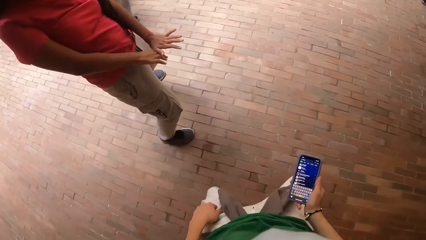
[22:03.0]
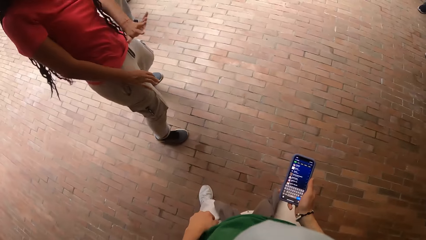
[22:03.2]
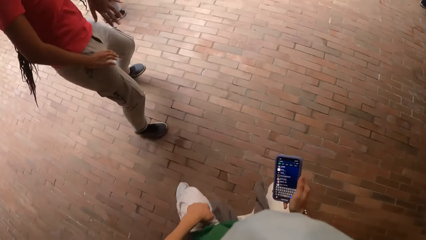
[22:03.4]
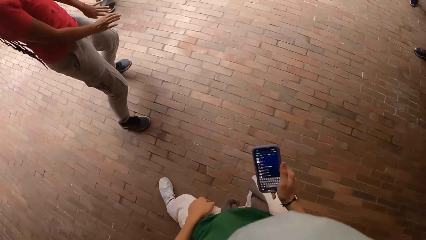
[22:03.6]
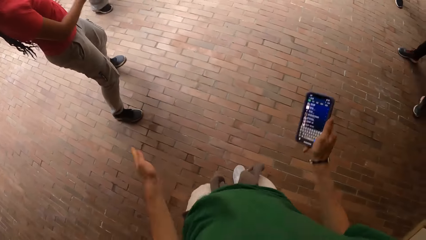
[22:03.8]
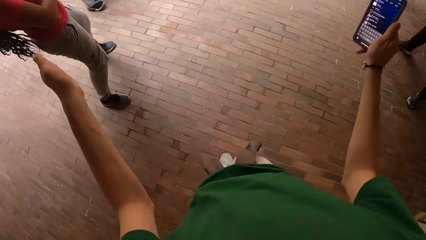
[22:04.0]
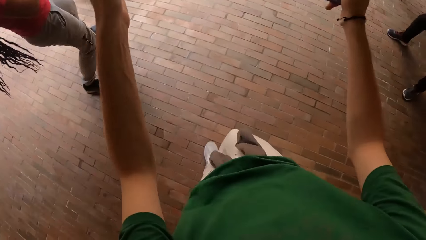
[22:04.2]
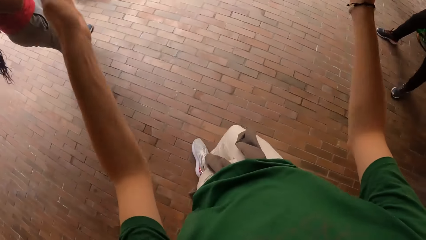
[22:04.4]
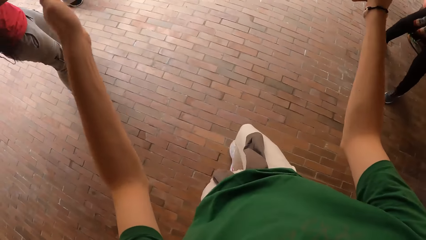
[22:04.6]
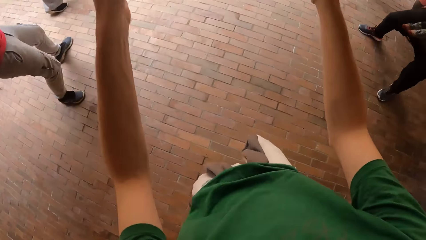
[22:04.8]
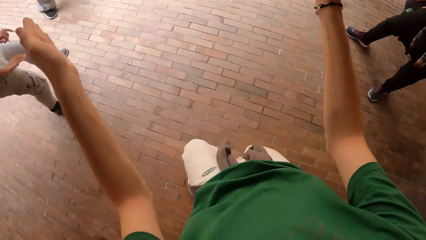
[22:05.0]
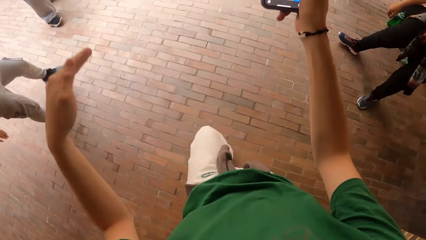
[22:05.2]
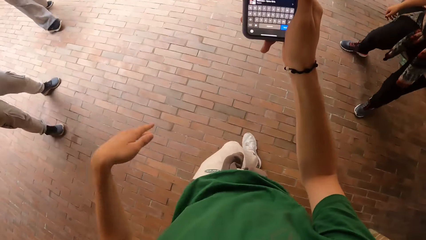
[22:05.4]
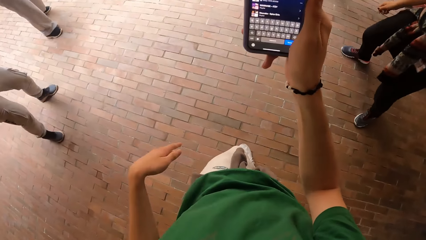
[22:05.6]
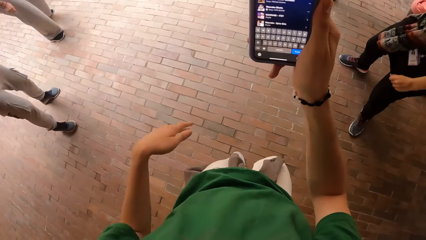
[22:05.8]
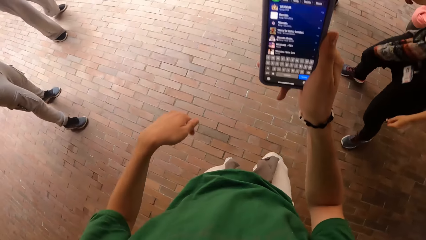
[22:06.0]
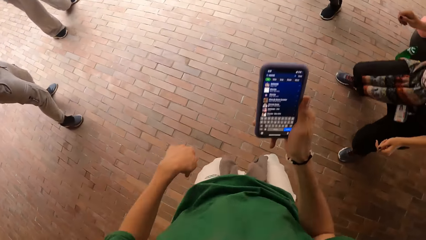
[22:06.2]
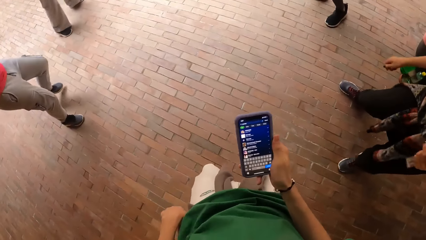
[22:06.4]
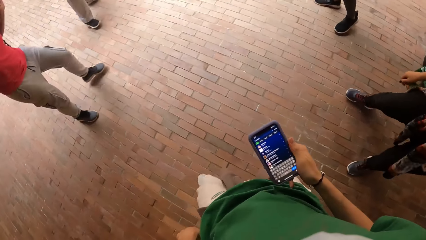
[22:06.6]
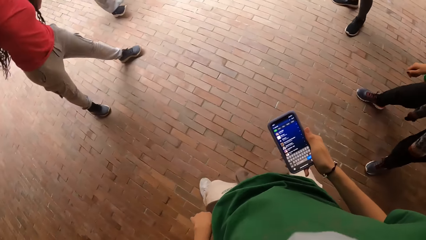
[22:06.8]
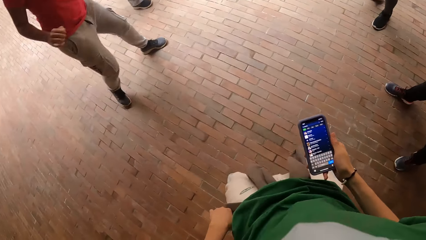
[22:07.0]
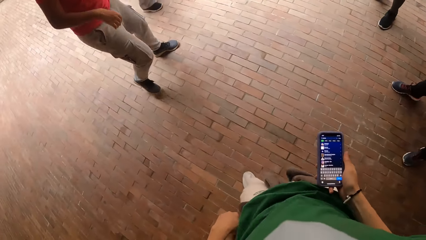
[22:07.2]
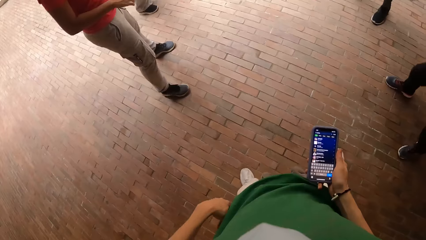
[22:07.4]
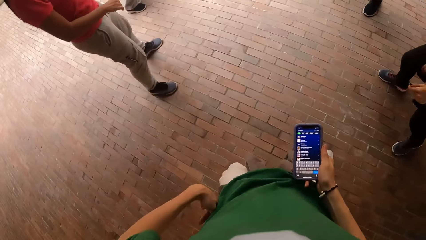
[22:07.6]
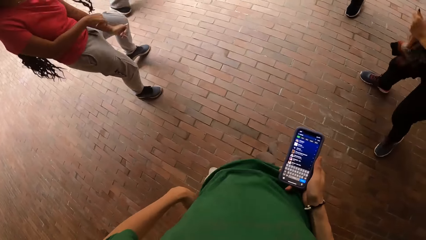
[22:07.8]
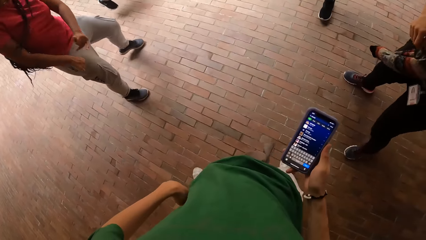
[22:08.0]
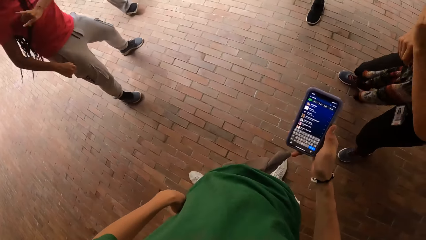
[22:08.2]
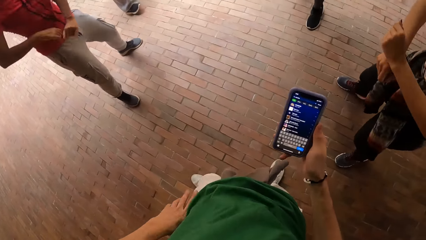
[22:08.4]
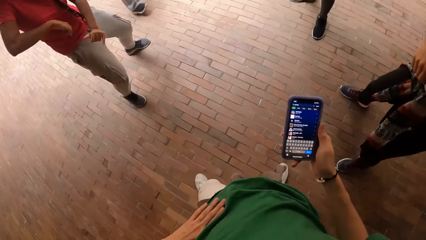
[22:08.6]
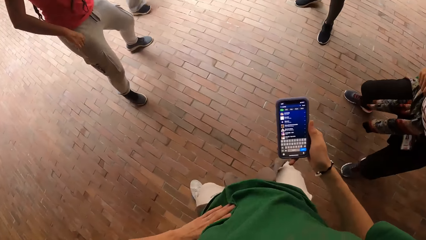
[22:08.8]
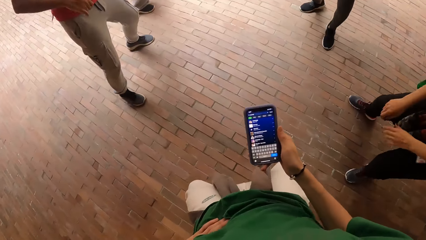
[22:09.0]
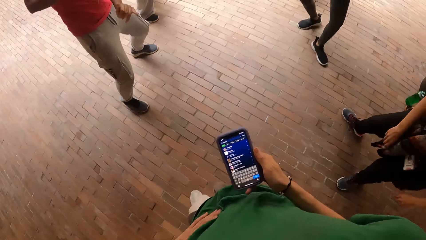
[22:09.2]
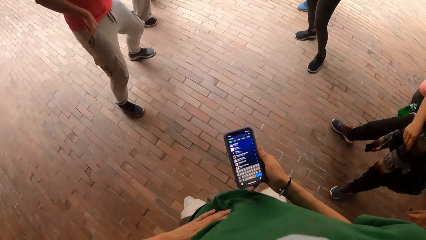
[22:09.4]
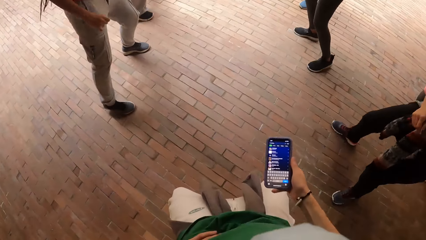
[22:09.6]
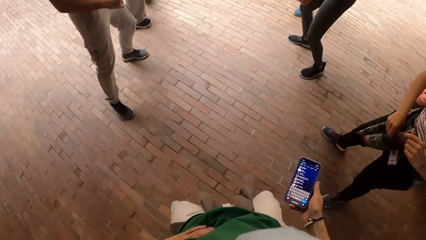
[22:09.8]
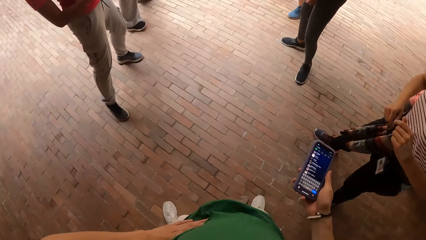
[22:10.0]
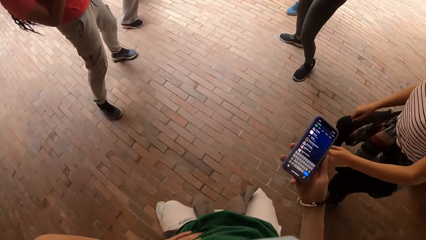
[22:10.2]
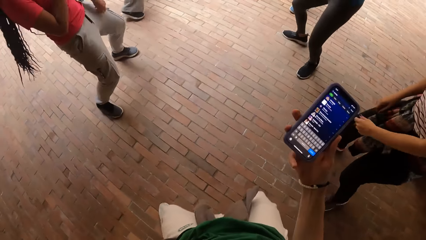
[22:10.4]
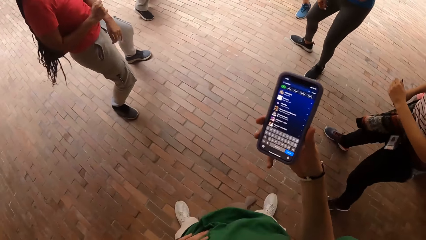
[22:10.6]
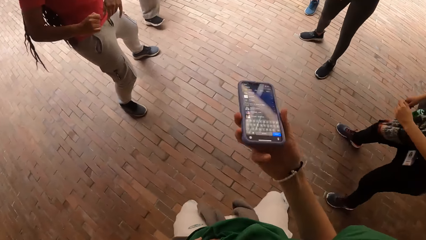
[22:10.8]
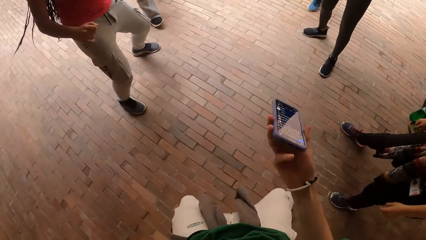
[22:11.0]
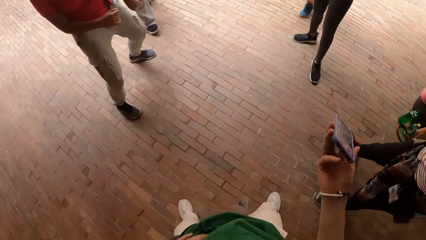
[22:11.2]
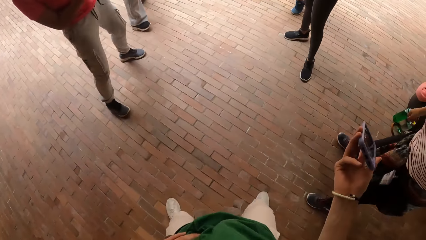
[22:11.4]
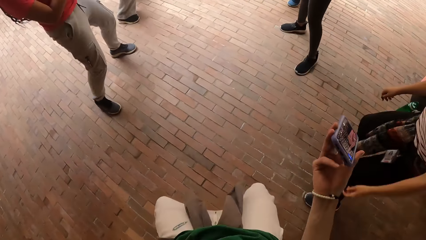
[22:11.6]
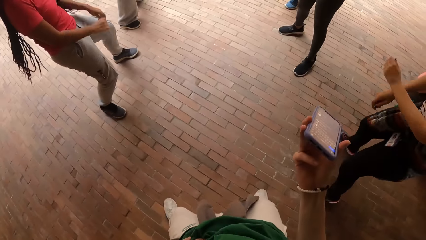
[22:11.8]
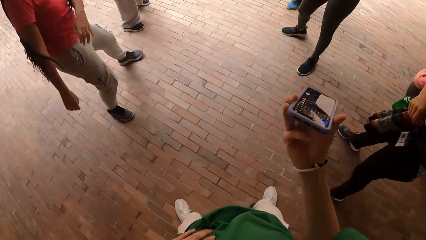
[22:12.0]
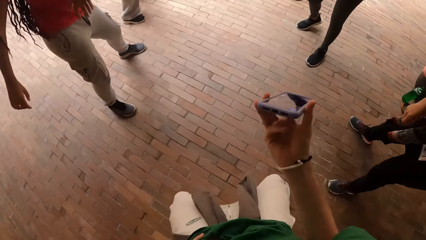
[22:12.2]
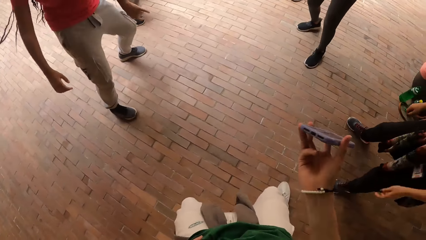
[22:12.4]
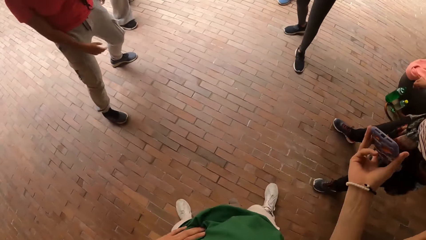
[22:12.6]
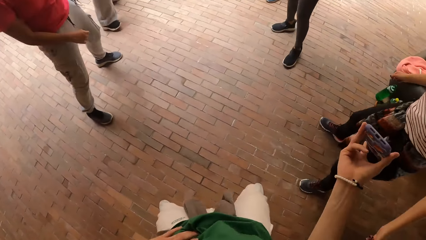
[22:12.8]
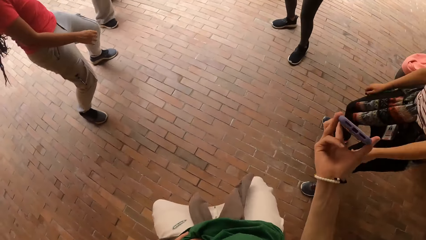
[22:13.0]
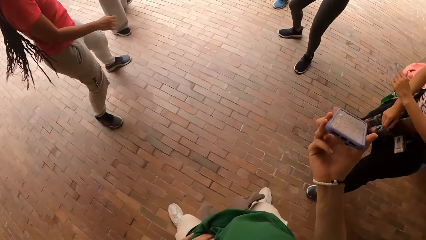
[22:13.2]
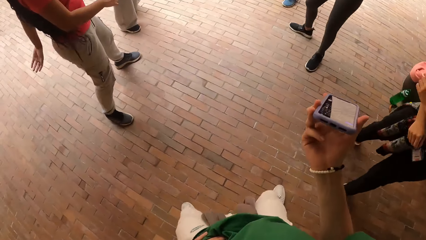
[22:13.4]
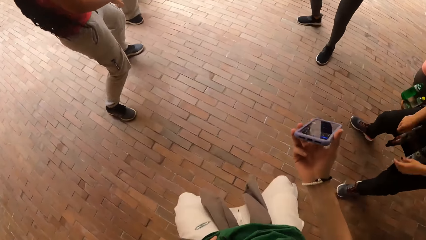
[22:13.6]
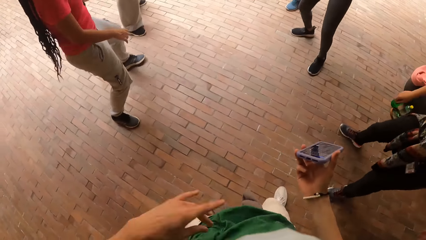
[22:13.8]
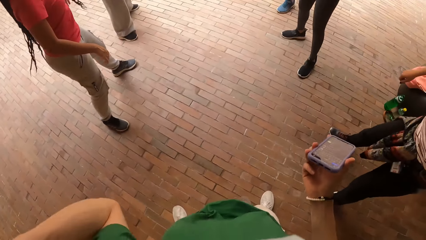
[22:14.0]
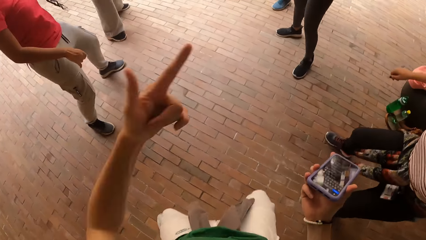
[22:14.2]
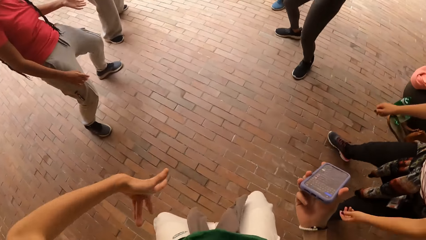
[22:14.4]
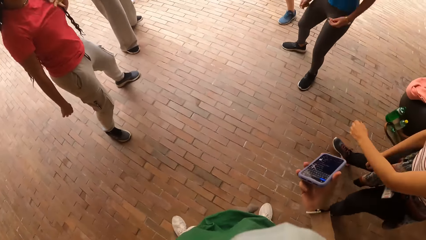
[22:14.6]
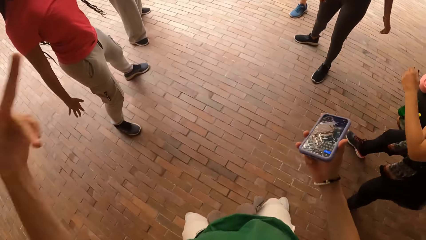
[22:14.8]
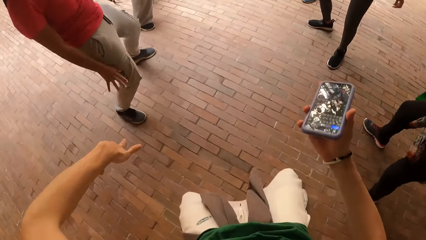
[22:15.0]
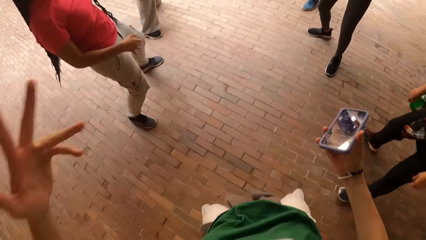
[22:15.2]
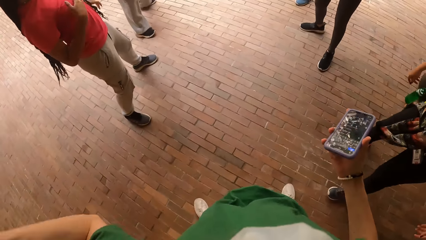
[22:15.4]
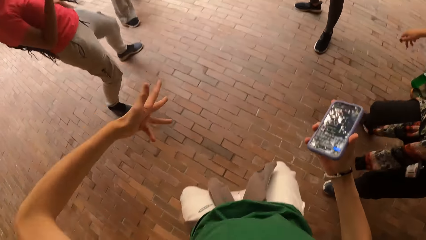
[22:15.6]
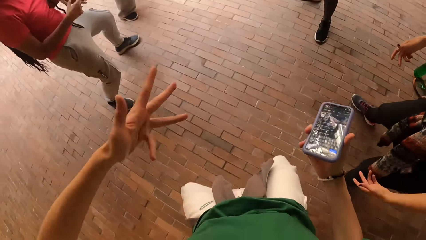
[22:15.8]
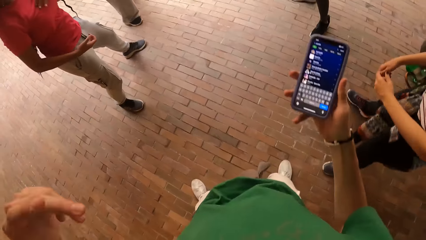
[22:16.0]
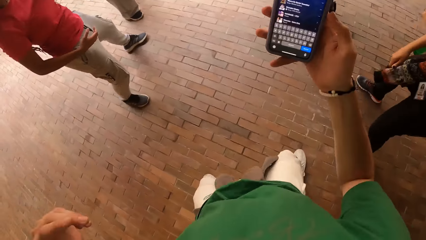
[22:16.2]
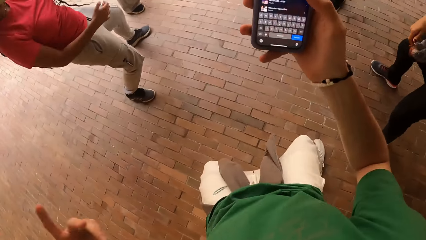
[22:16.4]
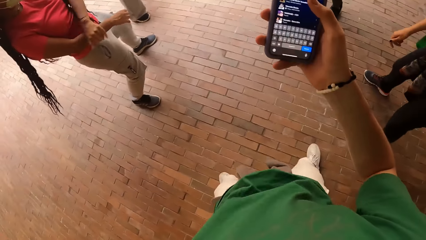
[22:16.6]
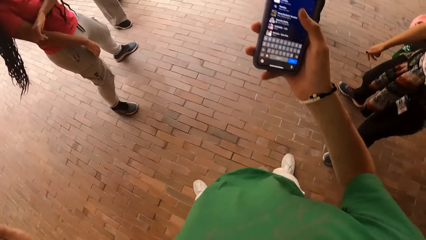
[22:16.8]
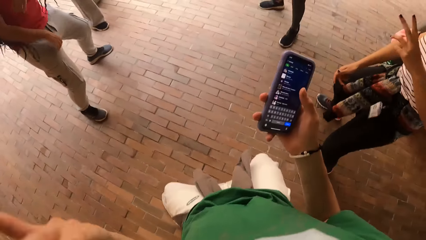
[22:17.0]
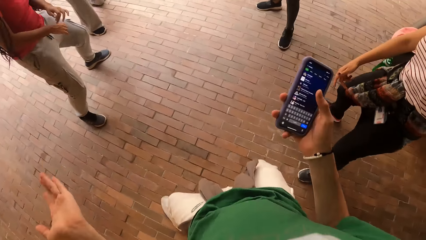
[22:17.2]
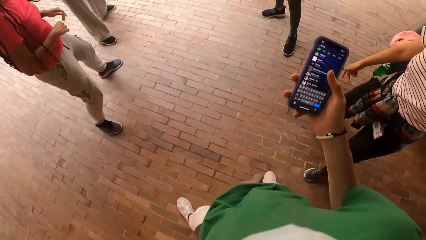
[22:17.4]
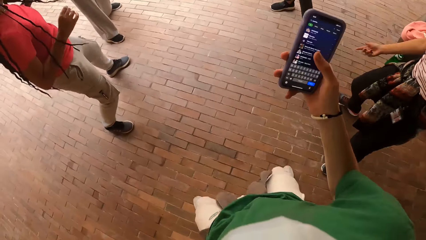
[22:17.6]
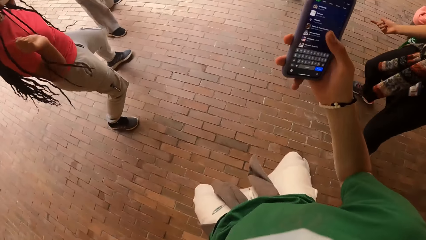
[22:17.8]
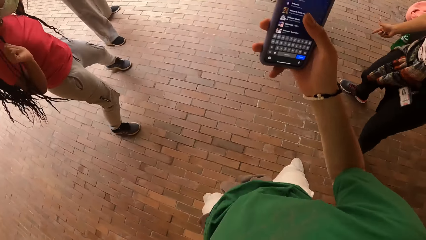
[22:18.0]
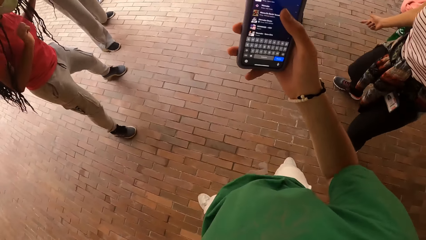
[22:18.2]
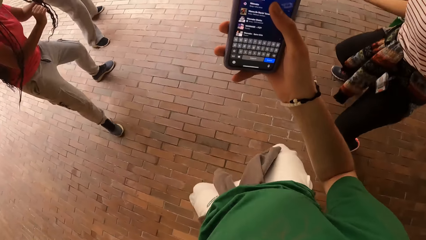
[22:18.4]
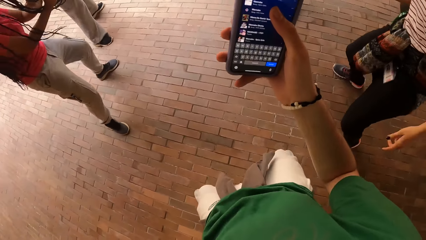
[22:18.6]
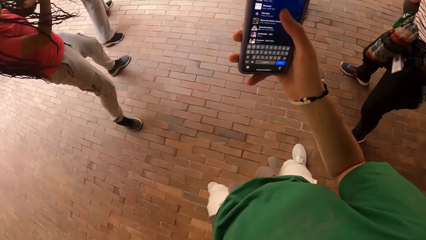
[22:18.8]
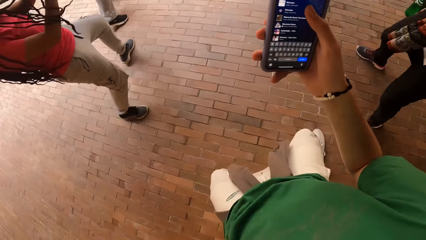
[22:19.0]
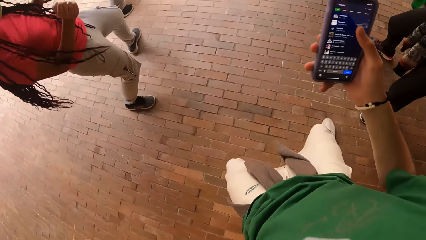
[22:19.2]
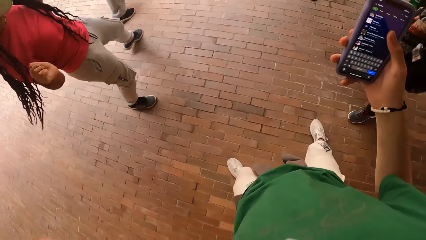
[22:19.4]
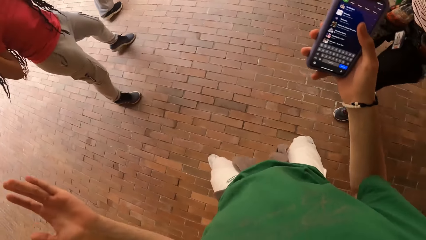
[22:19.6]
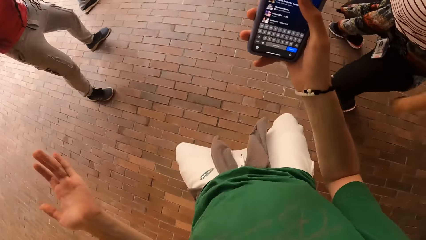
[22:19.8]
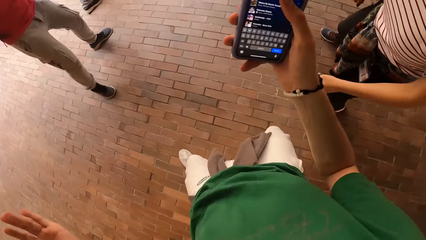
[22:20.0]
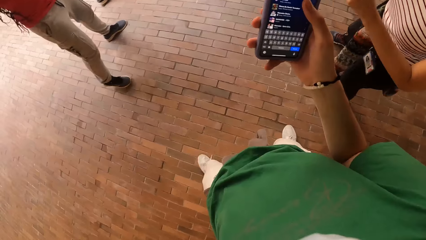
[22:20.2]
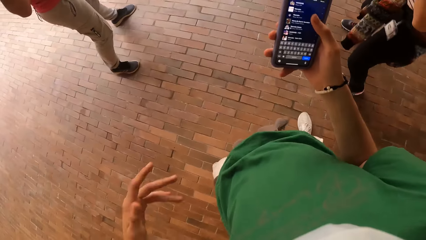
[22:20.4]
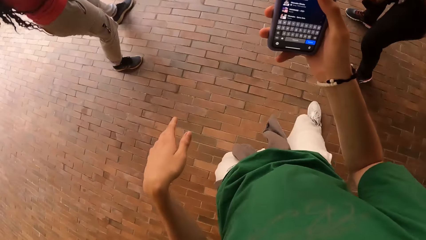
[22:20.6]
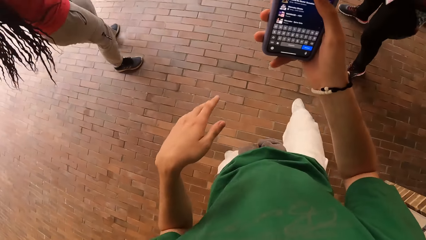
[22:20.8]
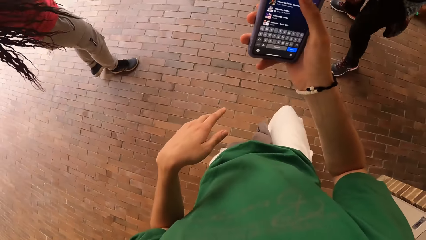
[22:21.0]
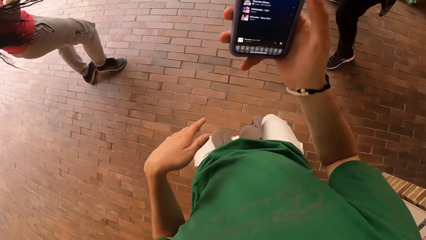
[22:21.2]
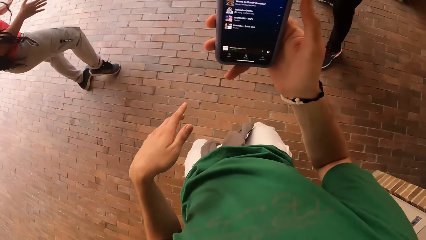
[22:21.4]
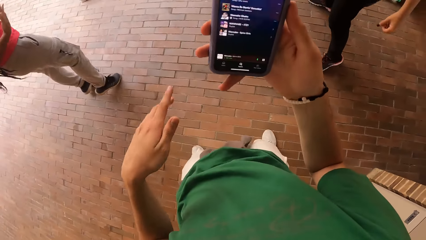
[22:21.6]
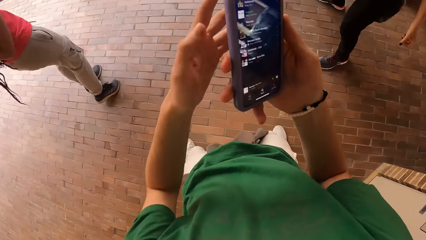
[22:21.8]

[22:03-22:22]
The camera wearer gestures his hands. He looks at the phone. He dances. He holds his waist with his left hand. He looks at the phone. He dances. He operates the phone. He dances. He operates the phone.
